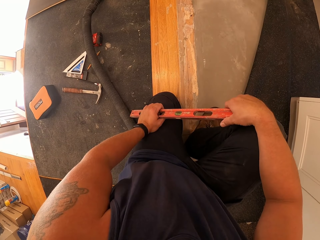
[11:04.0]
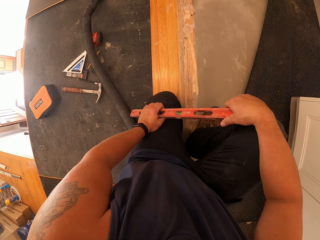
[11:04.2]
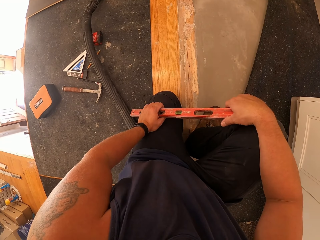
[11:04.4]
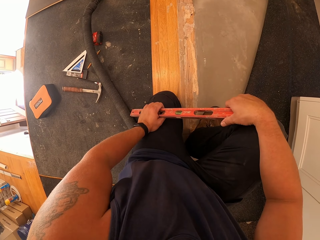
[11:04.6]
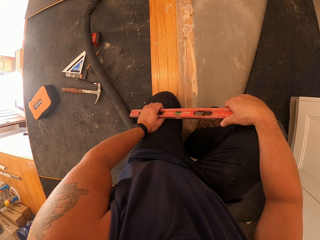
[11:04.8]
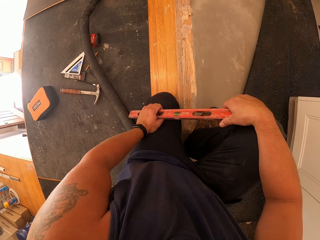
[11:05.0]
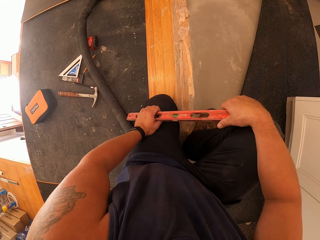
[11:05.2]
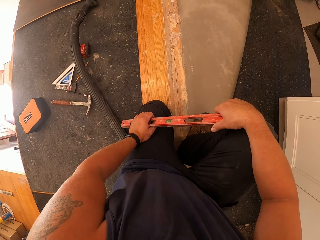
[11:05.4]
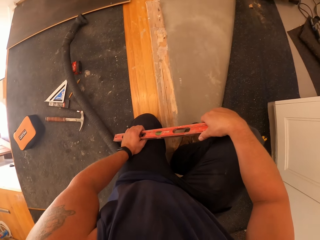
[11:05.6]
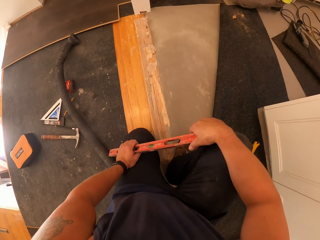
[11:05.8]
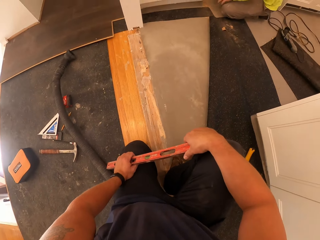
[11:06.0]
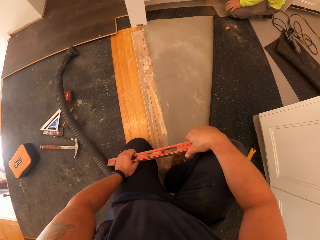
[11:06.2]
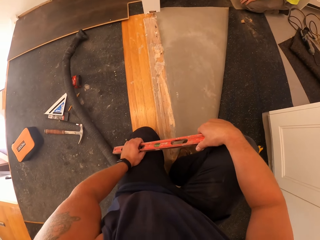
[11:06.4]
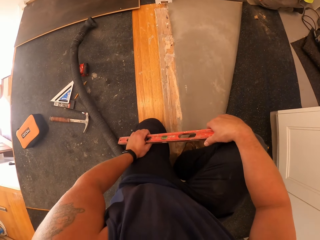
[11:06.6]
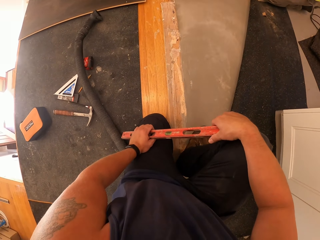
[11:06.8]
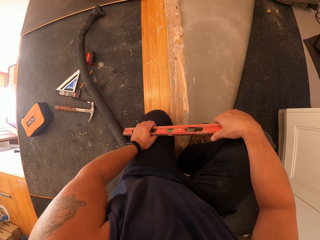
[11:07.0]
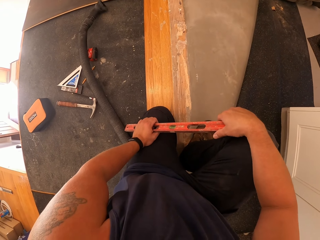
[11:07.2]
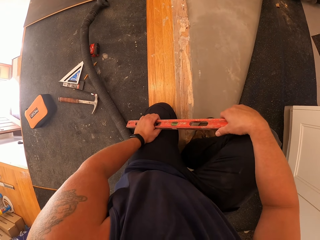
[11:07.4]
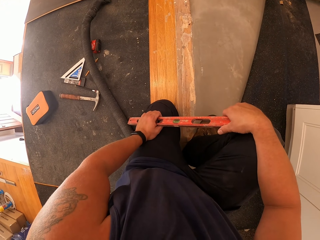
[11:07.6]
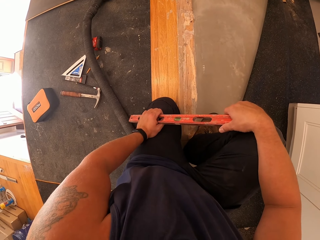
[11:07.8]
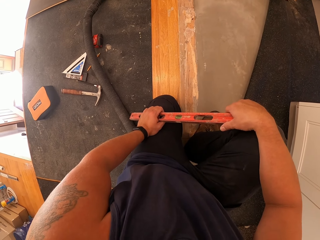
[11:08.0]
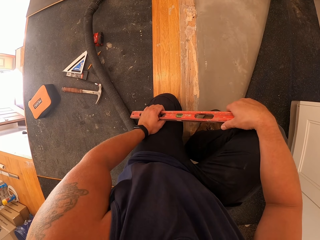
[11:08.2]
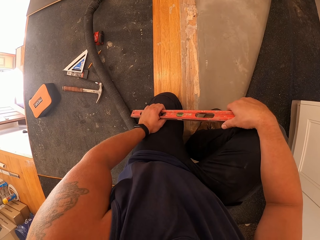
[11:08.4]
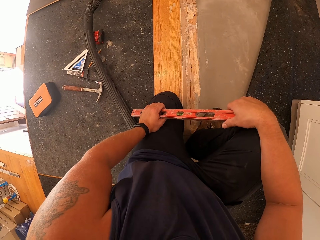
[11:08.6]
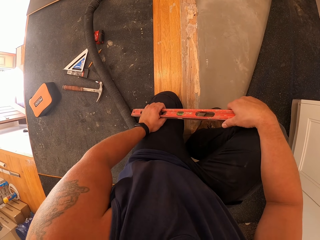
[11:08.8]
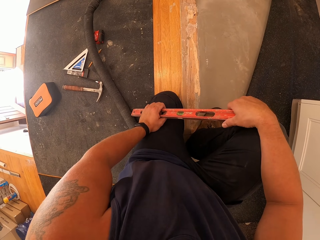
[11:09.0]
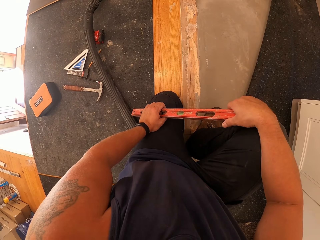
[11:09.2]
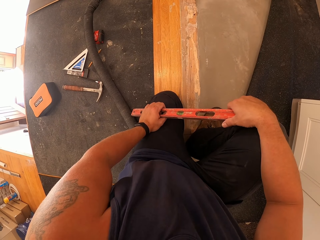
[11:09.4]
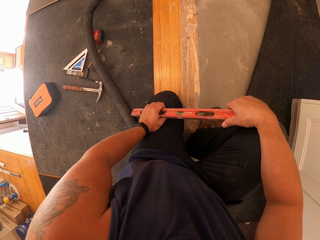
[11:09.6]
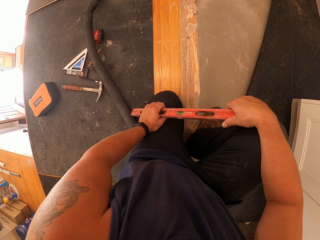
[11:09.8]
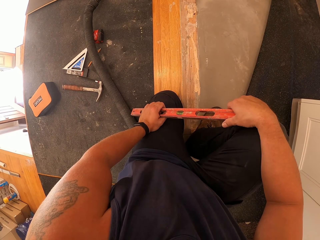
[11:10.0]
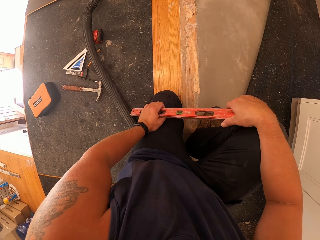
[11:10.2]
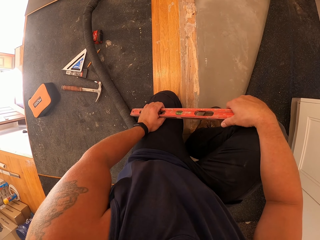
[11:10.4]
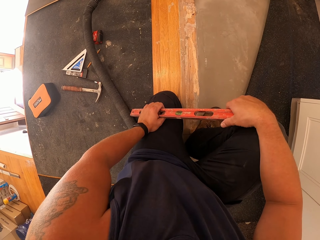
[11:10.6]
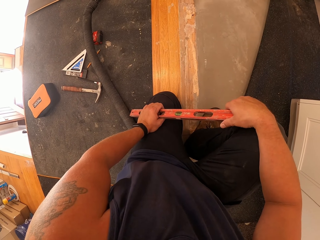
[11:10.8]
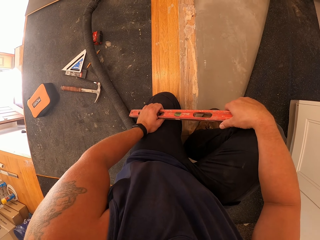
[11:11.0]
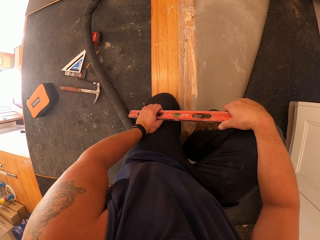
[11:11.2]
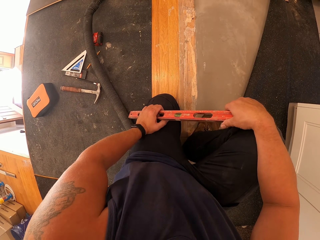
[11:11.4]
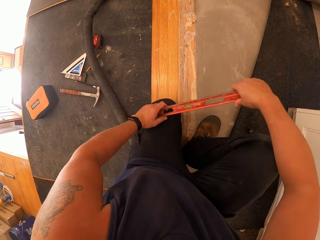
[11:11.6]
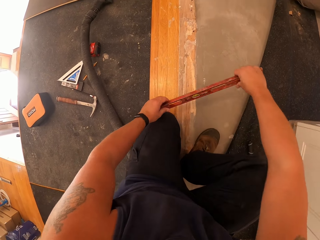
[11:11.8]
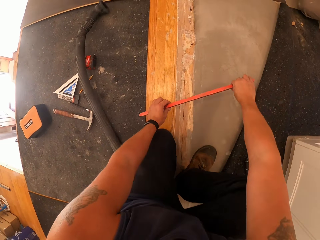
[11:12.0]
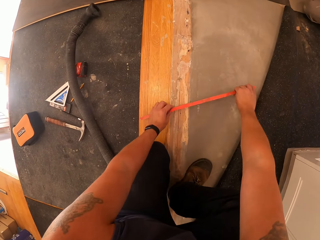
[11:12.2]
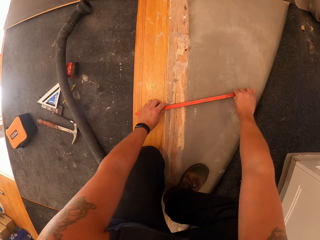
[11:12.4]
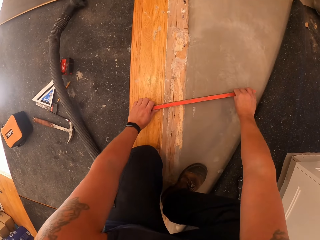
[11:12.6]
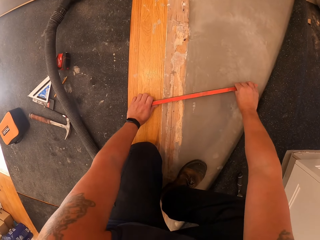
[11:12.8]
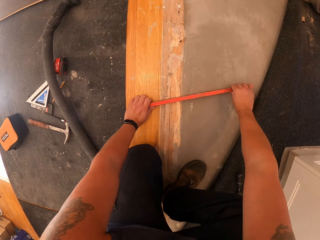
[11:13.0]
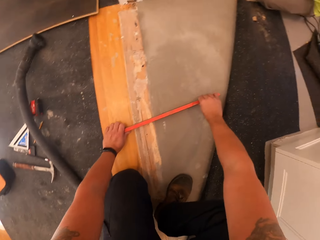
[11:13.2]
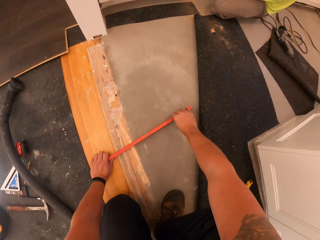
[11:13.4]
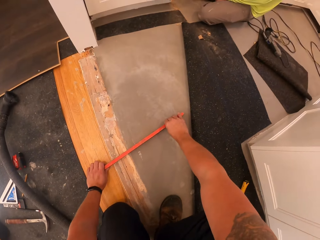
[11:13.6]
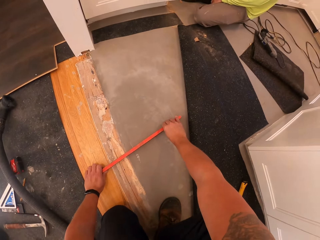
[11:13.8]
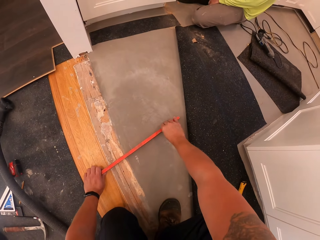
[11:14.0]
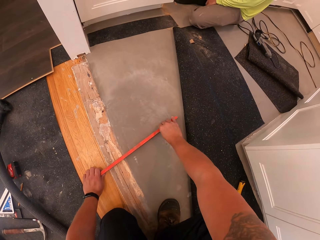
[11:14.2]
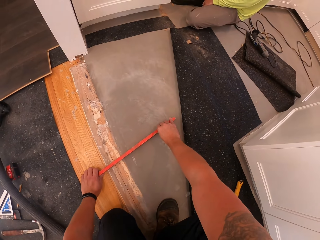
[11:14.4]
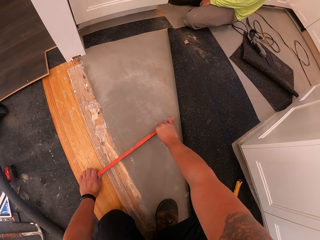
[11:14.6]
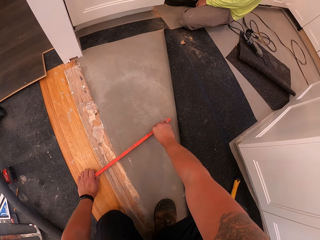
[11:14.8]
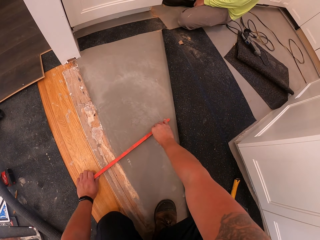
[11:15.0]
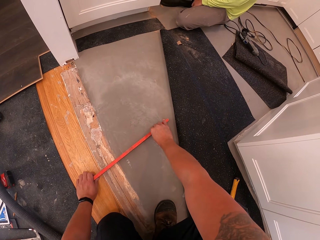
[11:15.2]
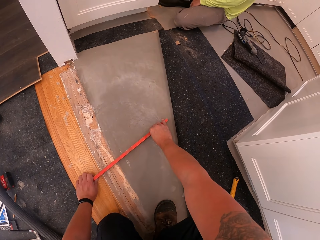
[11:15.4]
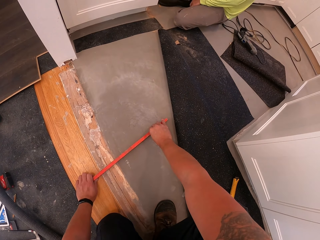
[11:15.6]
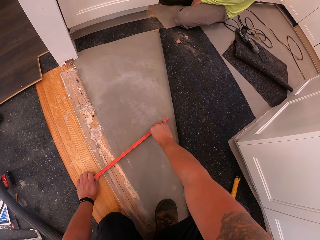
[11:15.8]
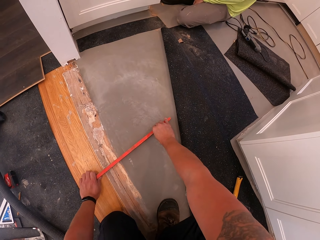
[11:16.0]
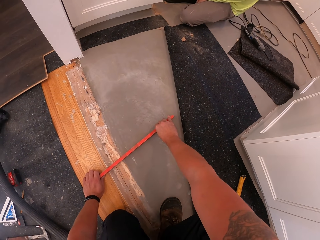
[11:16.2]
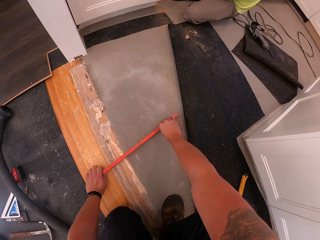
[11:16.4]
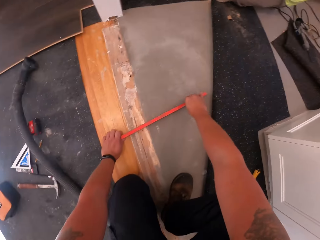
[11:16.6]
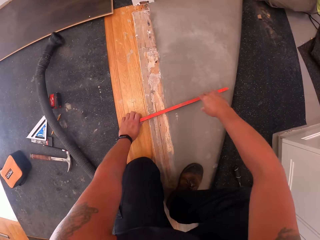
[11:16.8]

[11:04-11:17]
A person moves the hand towards the floor. The camera wearer levels the rough part of the floor board with the leveller. They put the spirit level on the knee. The person sits on the floor.

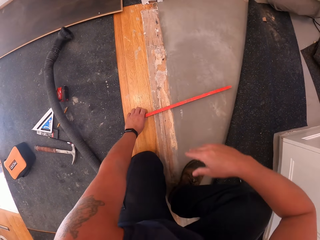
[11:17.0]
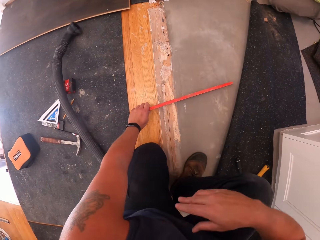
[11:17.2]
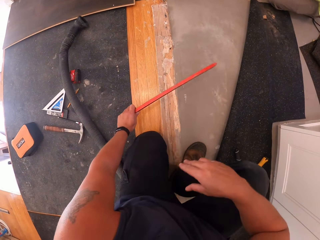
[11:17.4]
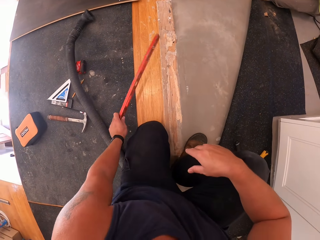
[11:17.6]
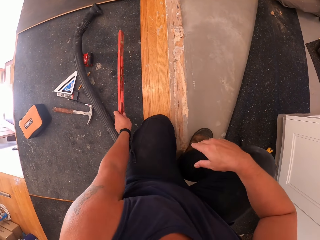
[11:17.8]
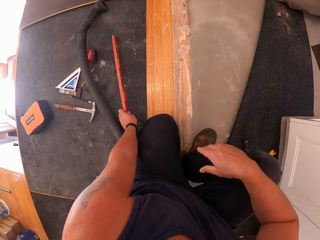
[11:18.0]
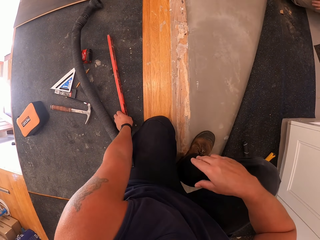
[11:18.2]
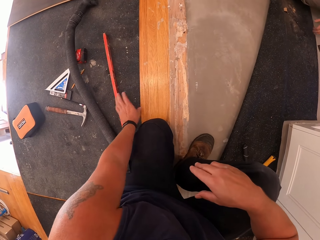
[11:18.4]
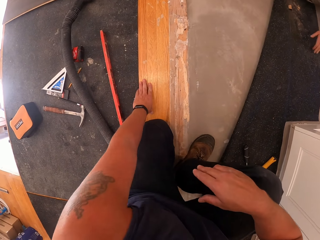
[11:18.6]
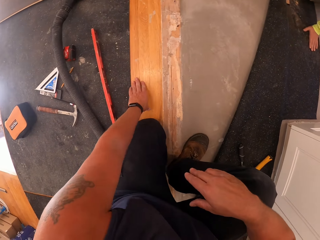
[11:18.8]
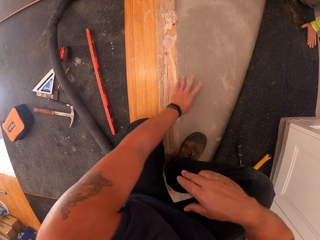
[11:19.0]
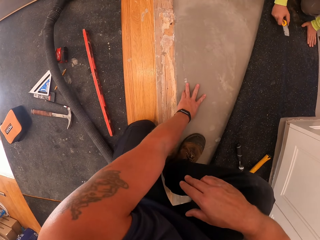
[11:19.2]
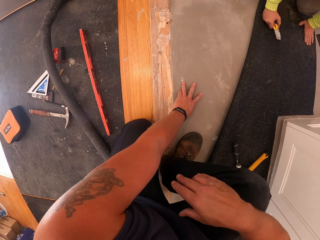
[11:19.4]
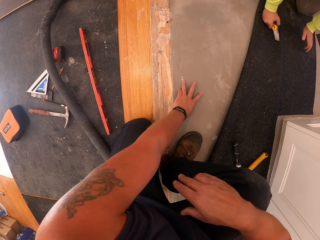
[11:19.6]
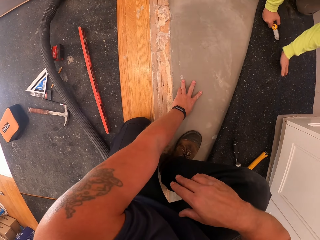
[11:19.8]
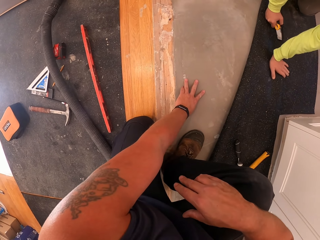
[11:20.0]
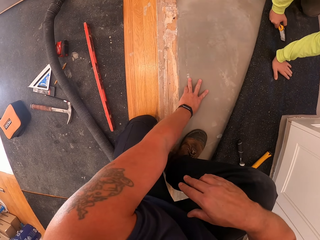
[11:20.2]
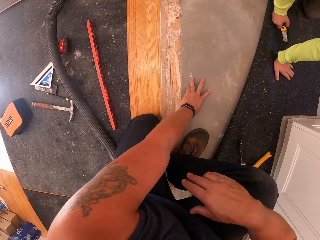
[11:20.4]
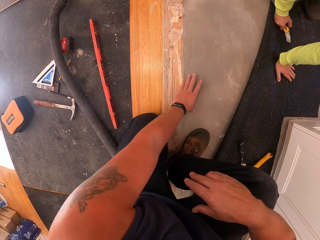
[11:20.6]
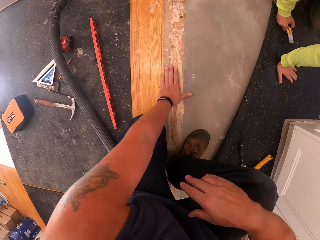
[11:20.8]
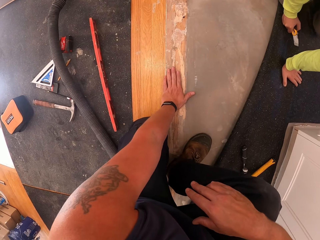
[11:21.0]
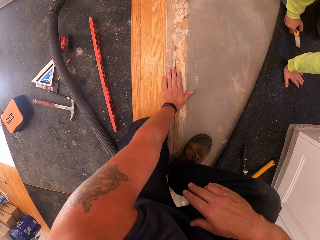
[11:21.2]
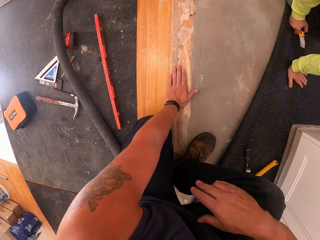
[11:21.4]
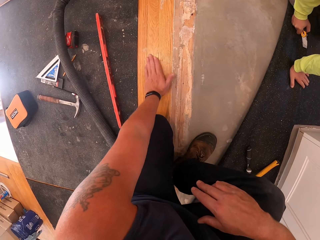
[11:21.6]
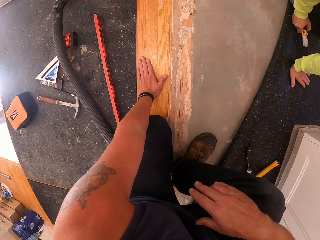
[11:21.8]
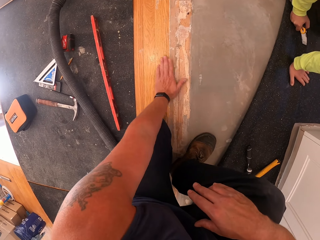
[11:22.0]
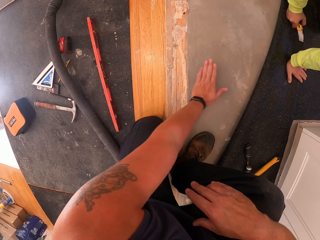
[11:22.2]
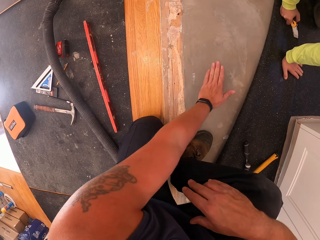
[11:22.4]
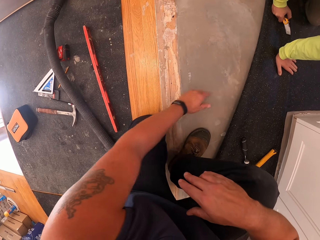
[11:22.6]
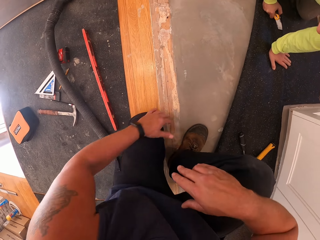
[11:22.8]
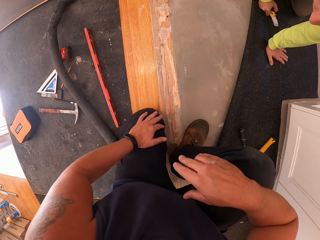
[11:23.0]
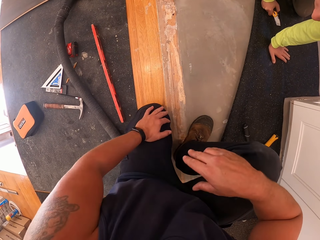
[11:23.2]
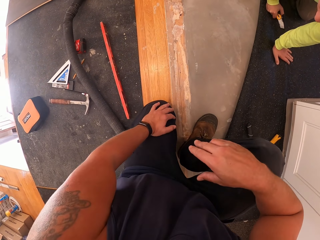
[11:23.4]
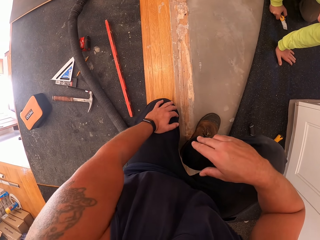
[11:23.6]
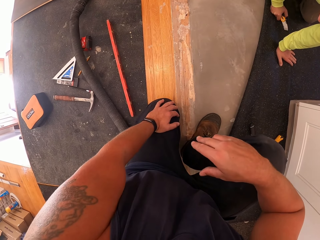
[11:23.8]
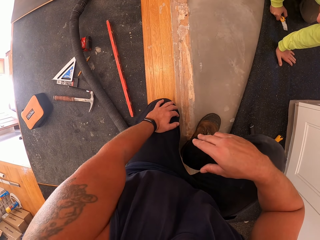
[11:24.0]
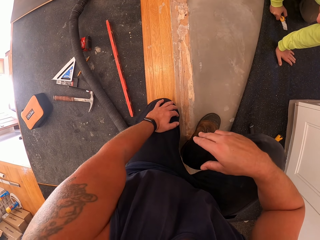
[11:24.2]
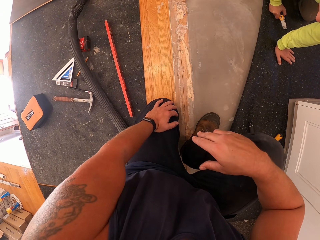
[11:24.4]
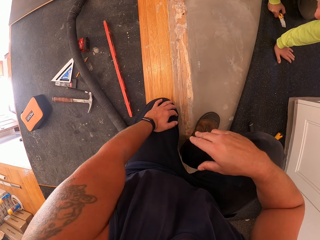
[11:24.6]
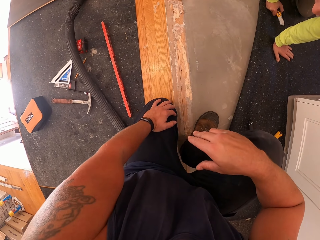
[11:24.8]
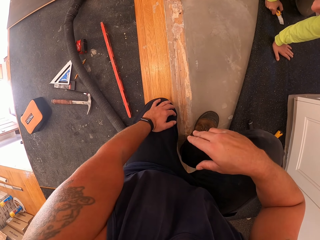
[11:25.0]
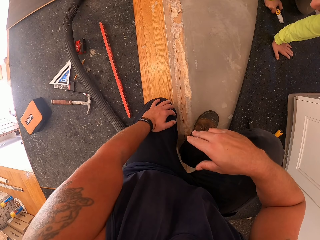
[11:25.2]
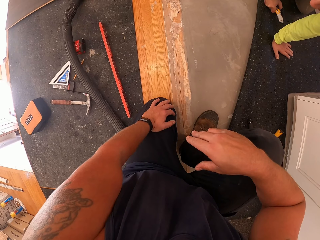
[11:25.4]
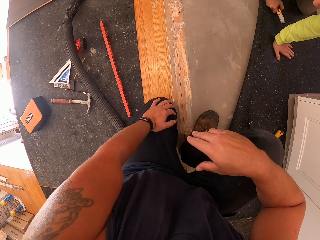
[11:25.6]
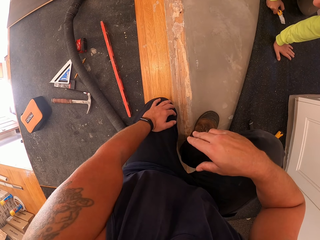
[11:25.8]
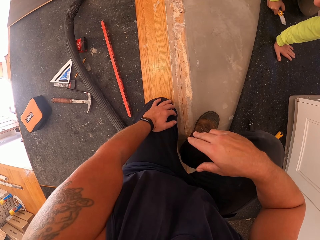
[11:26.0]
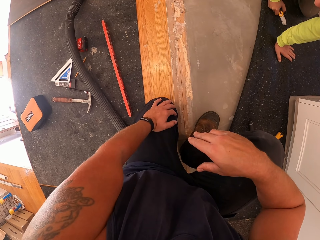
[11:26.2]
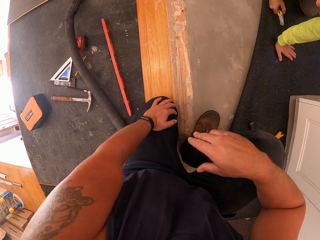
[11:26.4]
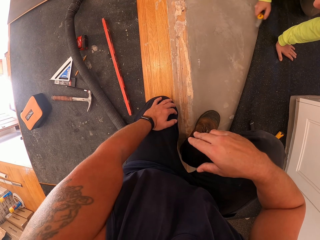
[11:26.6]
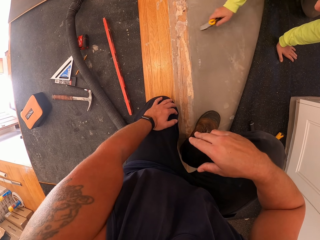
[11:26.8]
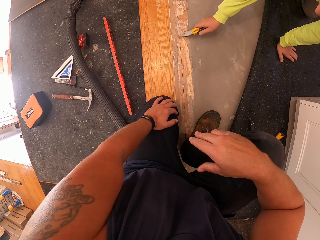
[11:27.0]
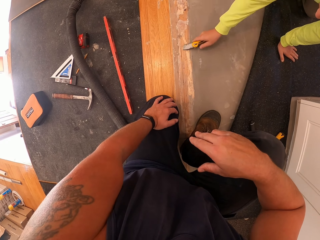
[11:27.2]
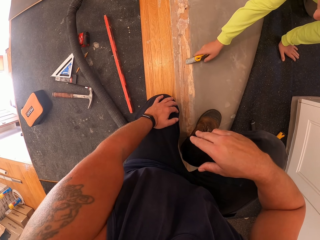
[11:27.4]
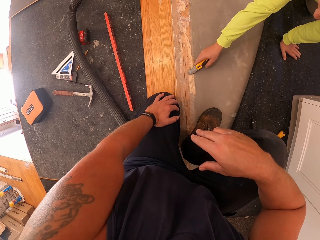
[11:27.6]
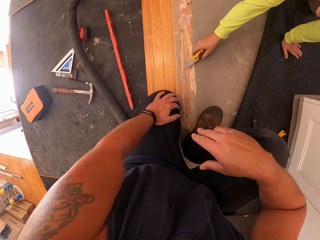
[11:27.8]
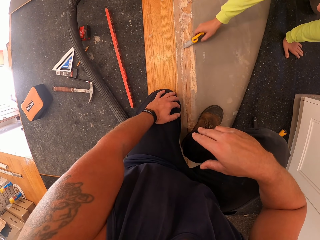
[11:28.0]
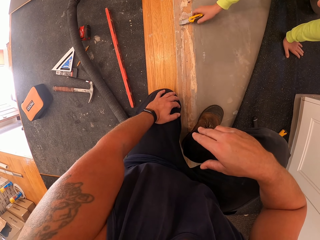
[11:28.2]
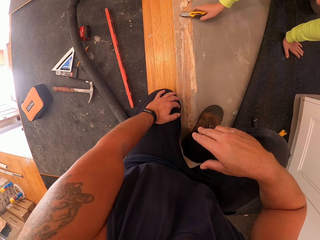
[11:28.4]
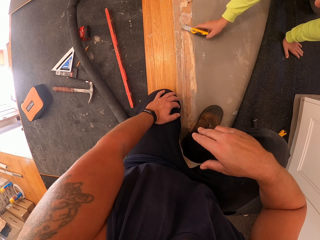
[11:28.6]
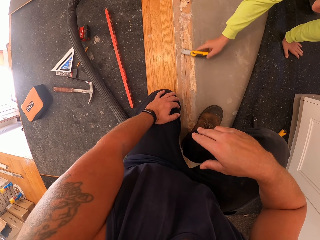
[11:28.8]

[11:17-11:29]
The camera wearer puts the hand on the knee. They drop the leveller on the rug. A person moves close to the camera wearer. The camera wearer moves the hand on the floor and puts the hand on the knee. The person glides through the rough part of the floor board with a safety cutter in his right hand. The person moves the hand on the floor.
